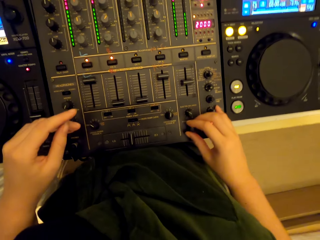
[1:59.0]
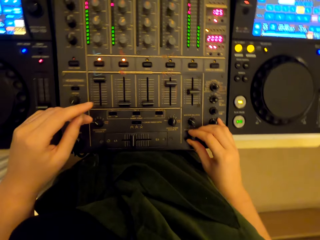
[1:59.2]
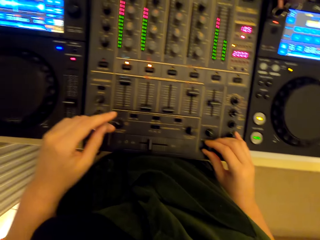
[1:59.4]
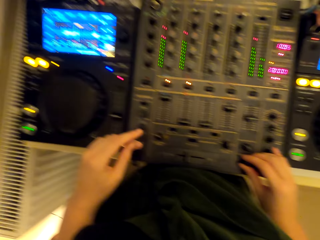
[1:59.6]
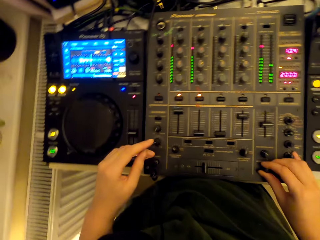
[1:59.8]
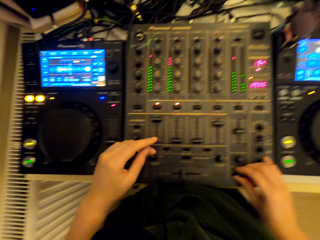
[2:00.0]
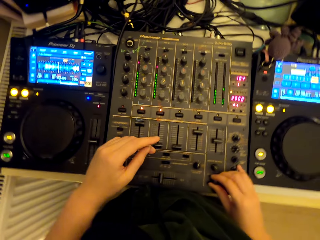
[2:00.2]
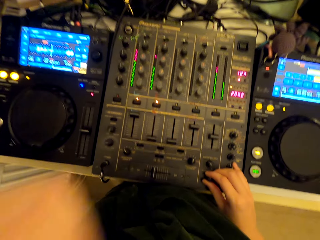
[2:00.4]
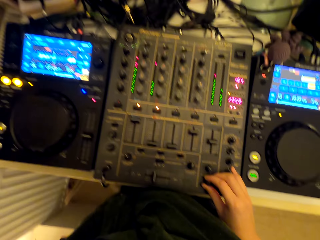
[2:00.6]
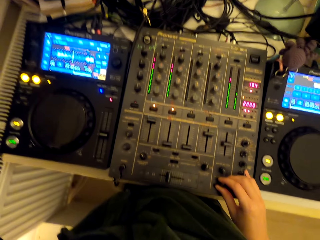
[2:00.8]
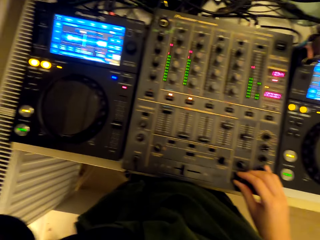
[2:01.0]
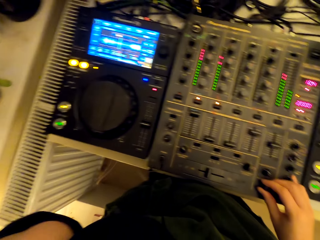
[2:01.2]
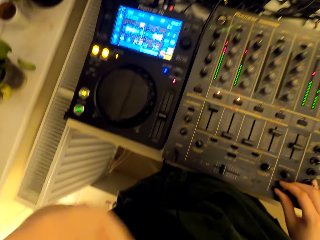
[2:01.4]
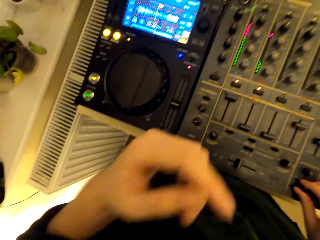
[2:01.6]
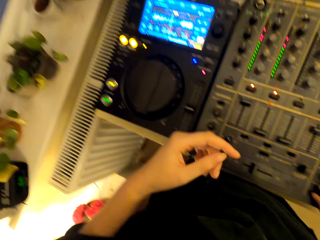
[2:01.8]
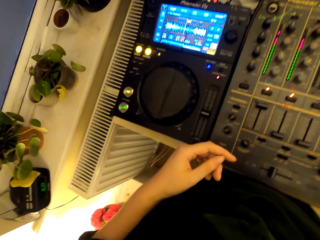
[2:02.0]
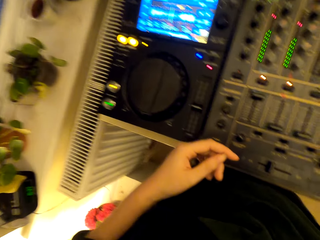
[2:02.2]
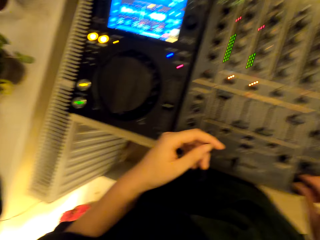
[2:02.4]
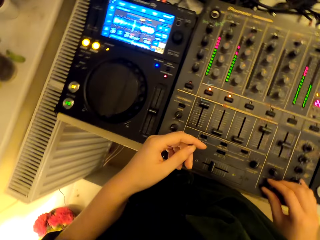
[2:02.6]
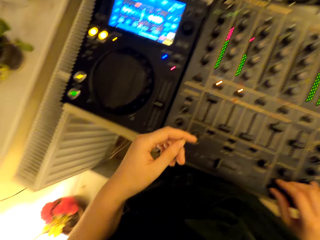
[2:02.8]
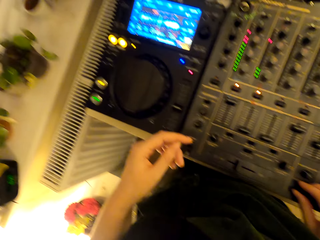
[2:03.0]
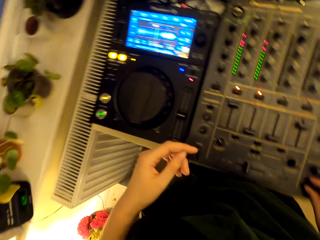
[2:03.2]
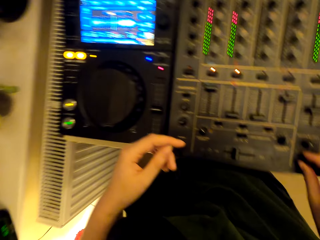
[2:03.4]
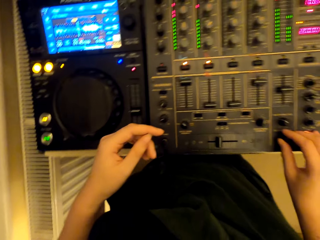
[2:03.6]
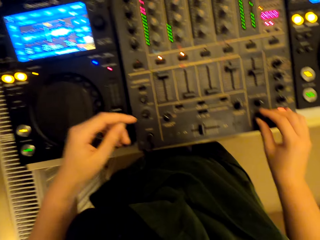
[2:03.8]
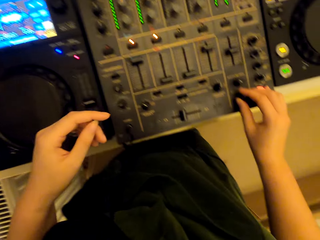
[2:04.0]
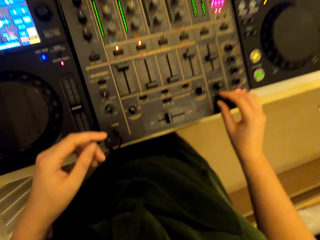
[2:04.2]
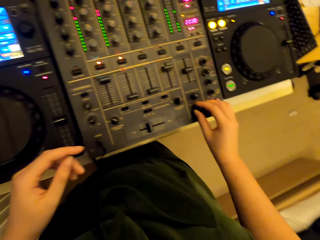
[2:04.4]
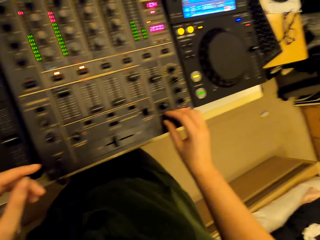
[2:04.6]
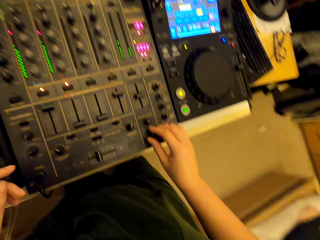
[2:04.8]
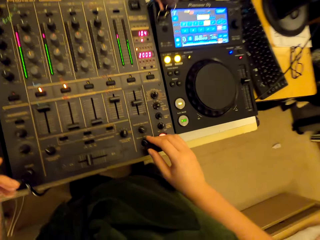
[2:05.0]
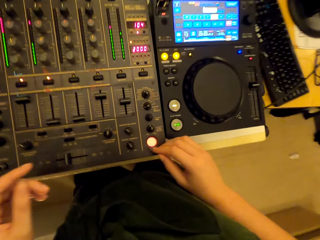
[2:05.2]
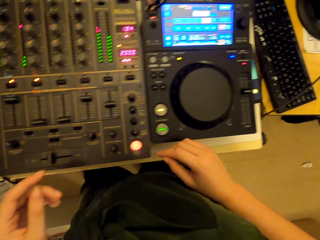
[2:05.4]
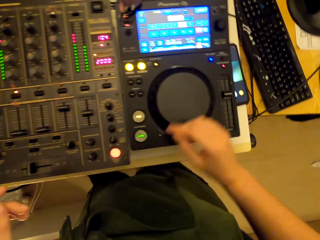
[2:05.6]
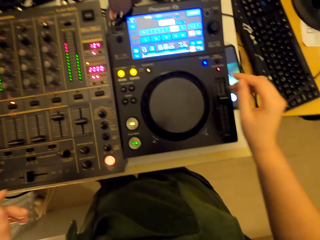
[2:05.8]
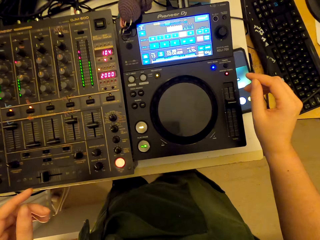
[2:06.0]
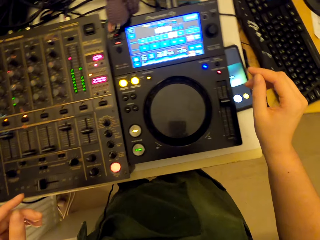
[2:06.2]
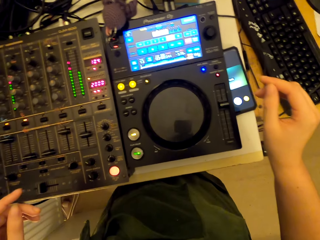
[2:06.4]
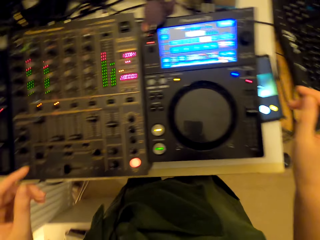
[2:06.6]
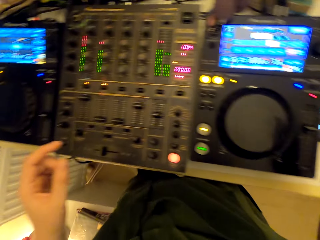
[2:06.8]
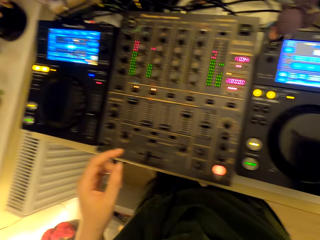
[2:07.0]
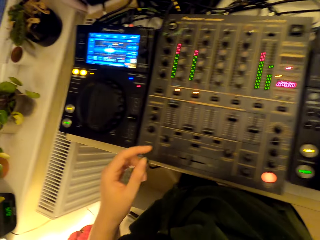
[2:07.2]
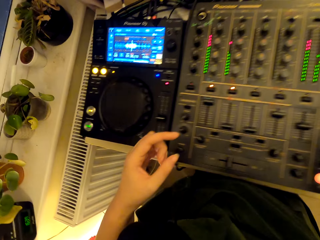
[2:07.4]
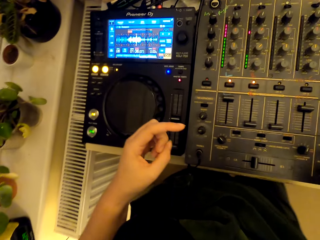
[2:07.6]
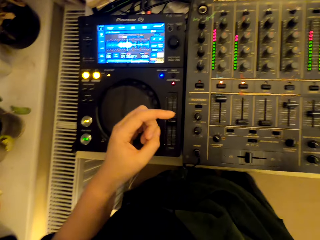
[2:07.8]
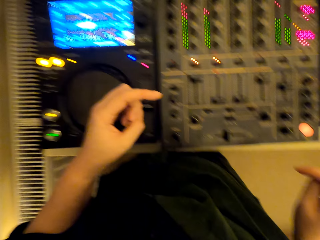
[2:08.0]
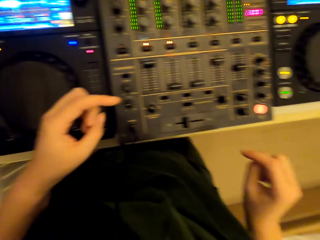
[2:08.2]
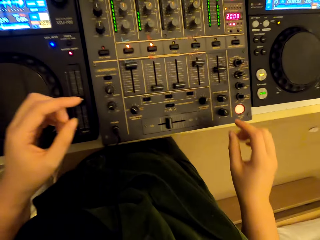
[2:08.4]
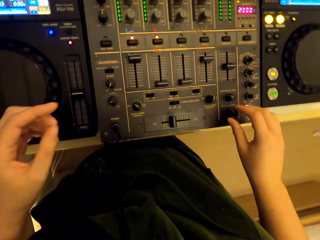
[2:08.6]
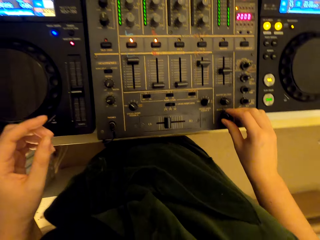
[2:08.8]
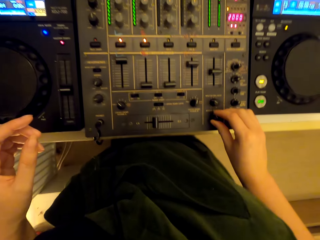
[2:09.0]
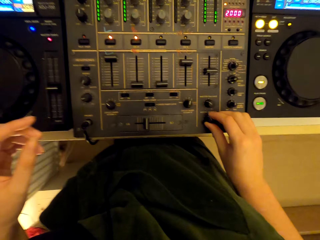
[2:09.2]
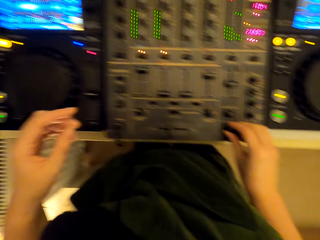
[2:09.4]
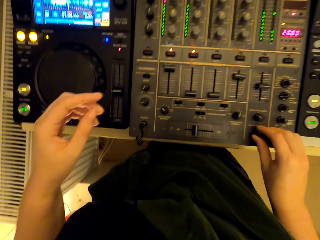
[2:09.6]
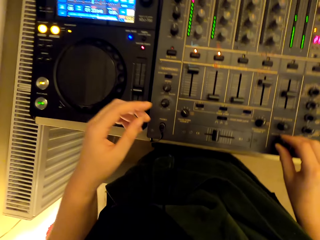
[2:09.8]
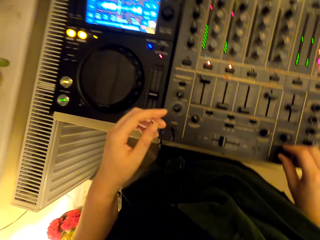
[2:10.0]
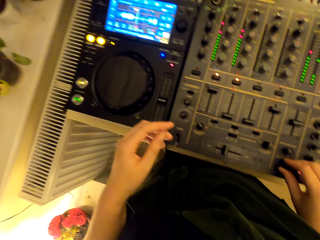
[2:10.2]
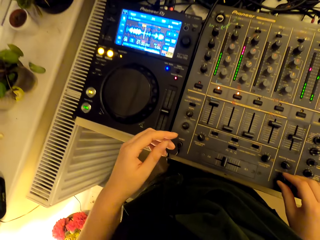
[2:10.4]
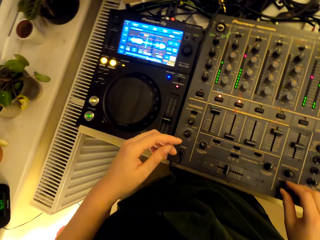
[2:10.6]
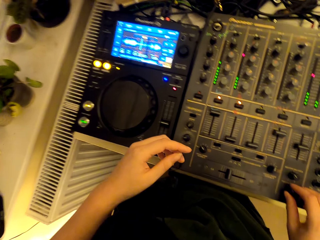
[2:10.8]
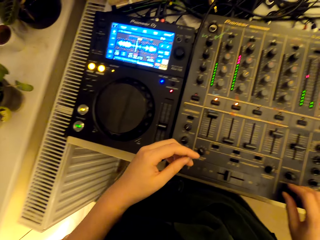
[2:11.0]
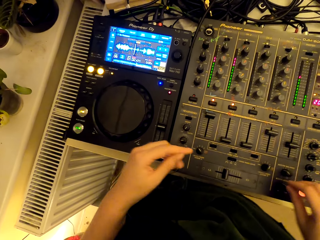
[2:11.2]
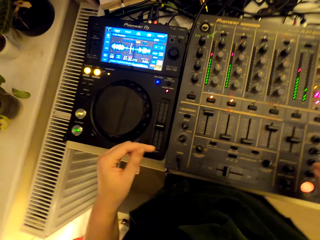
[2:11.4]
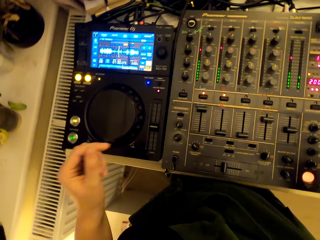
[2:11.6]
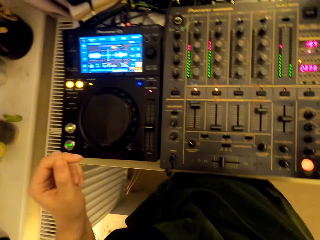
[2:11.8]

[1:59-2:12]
The camera wearer uses a turntable mixer. They touch something. They use the turntable mixer. They dance to the music beat. They mix the turntable.

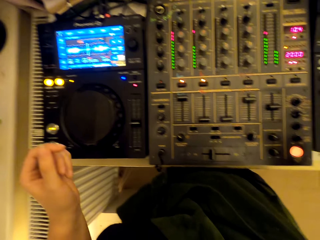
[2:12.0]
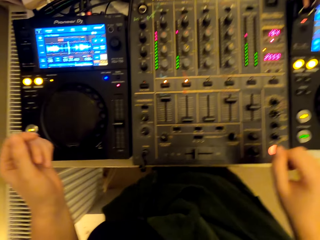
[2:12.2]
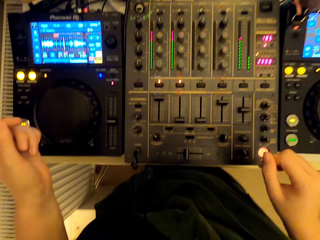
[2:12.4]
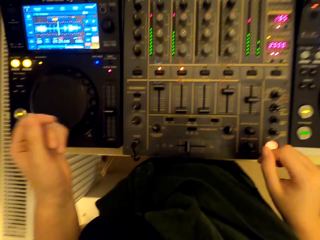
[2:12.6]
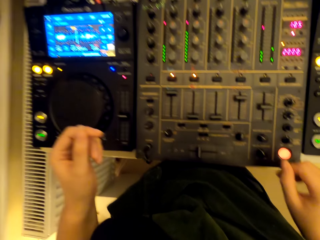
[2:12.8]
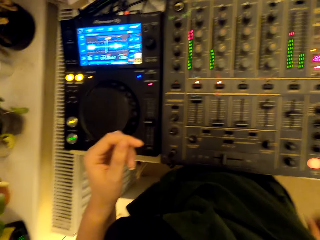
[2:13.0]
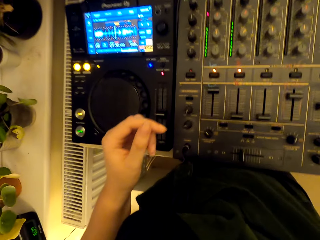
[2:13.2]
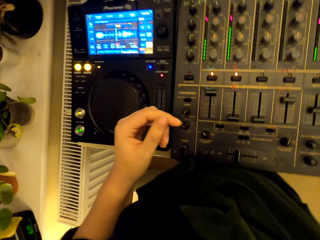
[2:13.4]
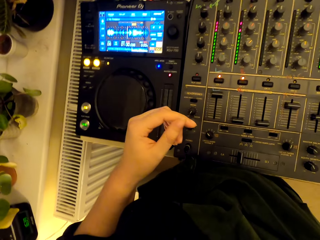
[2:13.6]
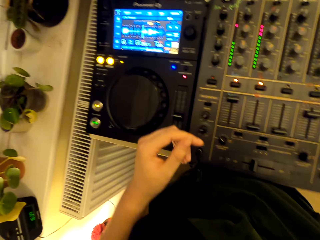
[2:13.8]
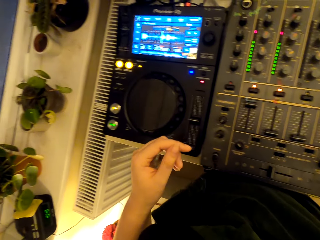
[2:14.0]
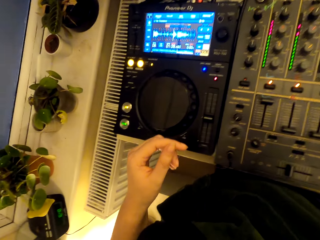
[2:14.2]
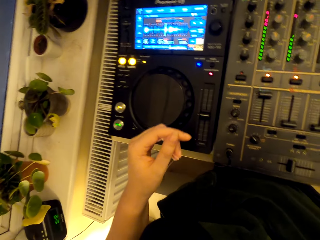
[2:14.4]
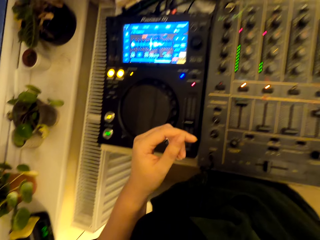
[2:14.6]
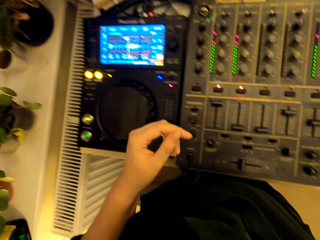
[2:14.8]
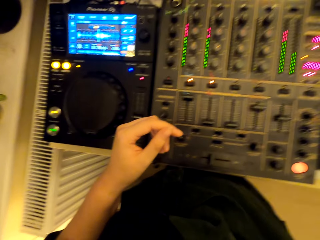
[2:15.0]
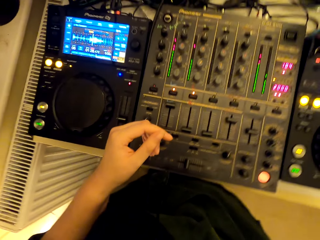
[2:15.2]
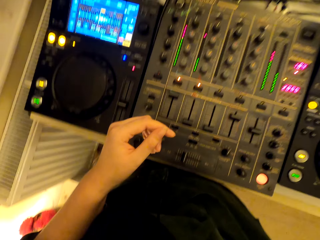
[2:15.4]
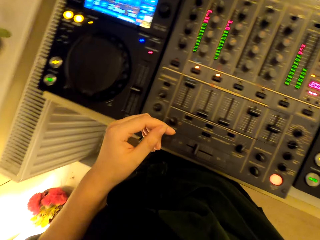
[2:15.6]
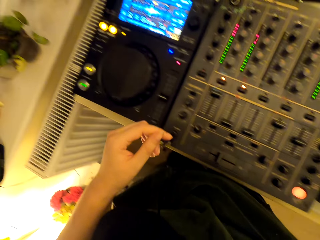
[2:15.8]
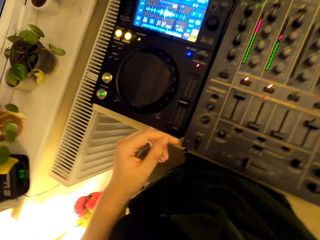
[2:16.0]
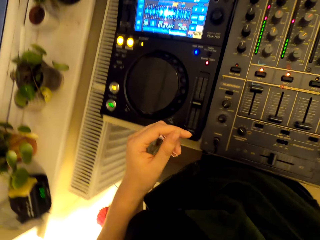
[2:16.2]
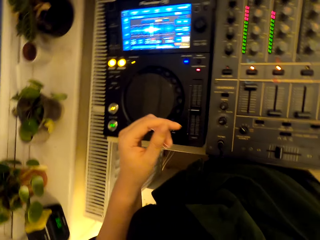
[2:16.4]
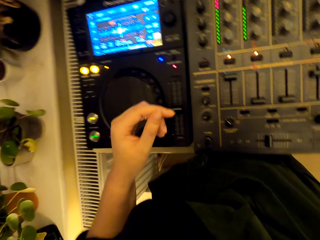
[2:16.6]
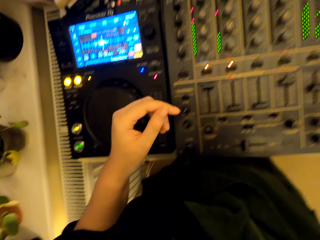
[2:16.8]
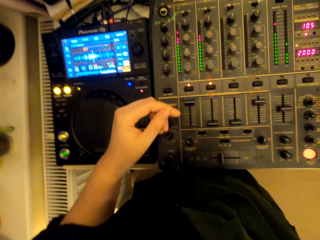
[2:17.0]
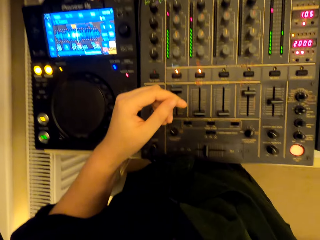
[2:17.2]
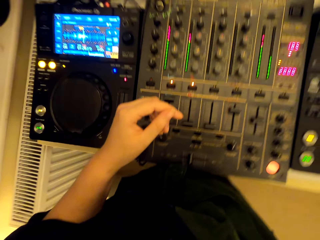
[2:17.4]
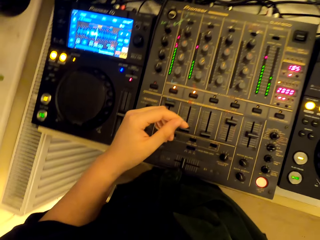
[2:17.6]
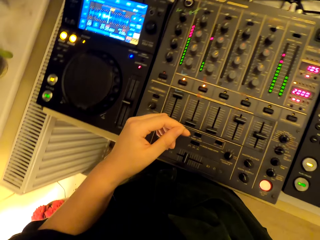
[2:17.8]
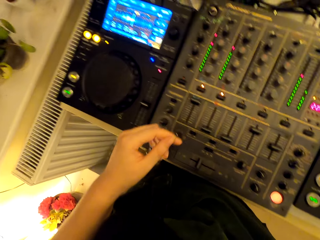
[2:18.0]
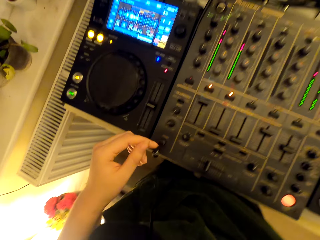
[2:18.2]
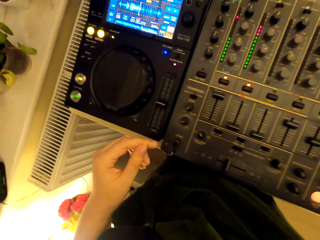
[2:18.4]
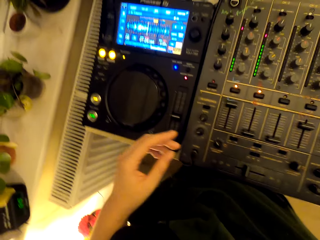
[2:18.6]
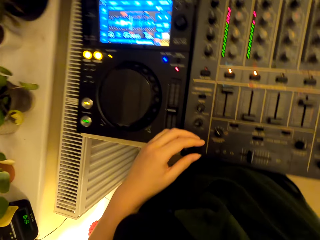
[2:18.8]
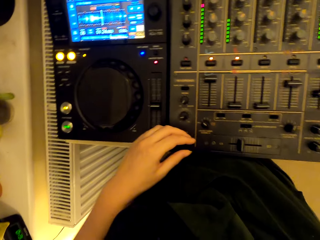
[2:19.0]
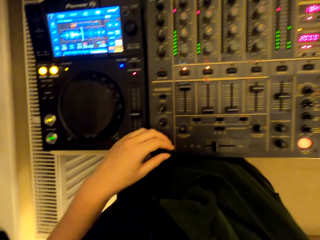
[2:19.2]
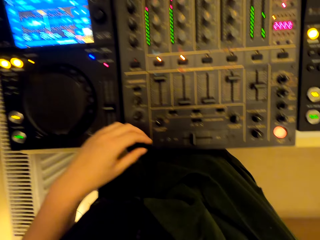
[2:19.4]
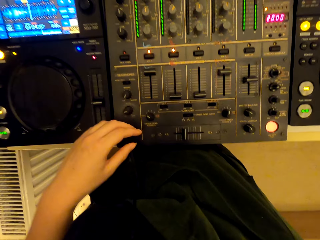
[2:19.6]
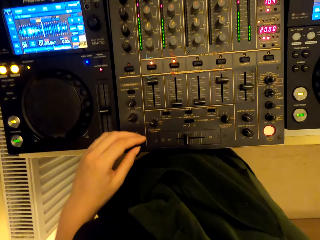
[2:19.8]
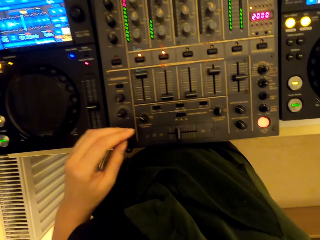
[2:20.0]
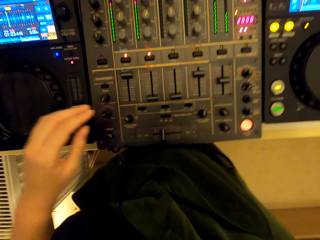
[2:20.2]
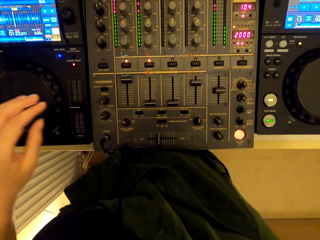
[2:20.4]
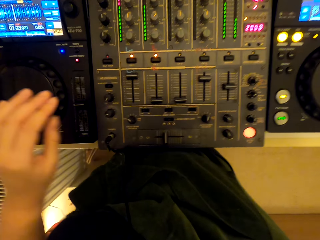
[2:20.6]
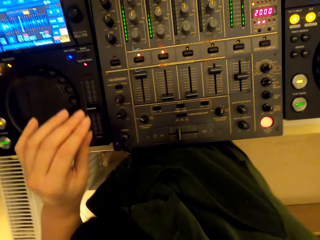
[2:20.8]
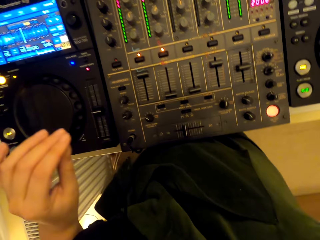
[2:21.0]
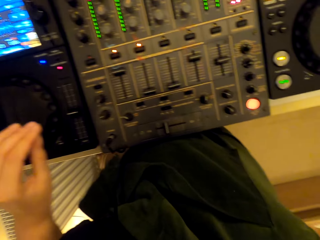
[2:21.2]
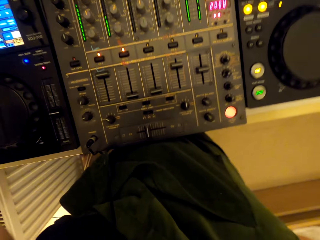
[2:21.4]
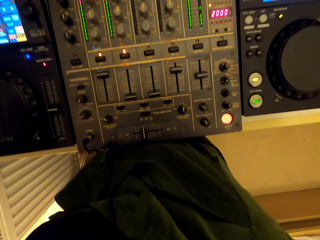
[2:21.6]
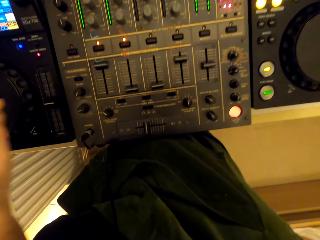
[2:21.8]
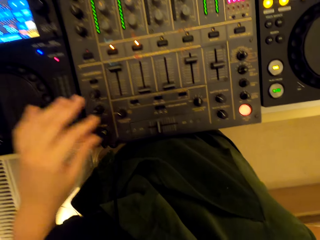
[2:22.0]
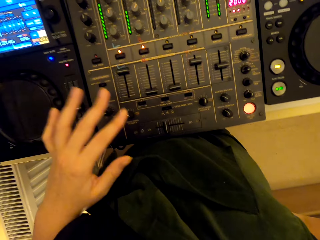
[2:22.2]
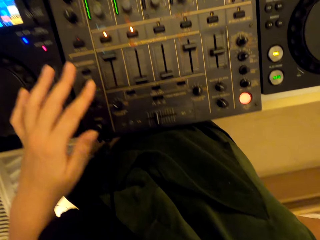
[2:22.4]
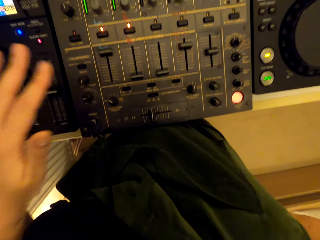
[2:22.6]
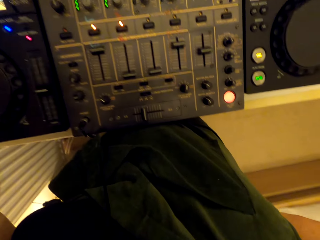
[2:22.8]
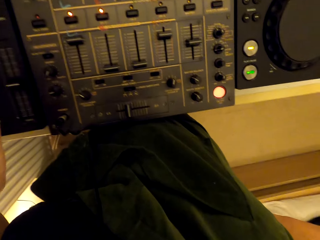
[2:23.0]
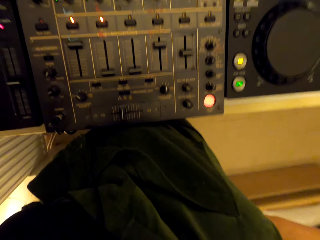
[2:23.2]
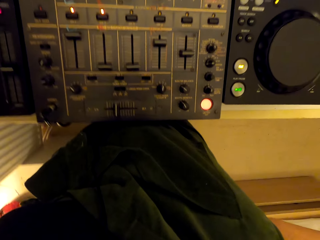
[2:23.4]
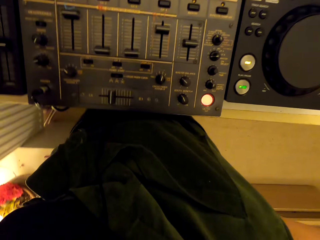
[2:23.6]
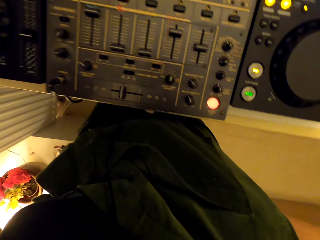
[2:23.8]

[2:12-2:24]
The camera wearer looks at the turntable. They dance to the music beat. They use a turntable mixer. They dance.
